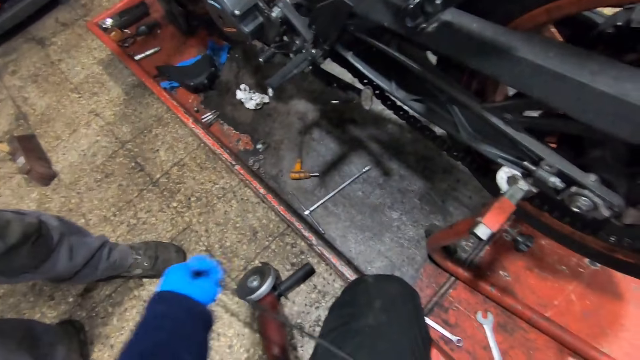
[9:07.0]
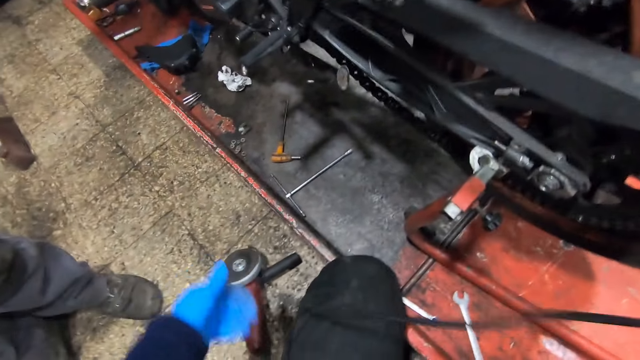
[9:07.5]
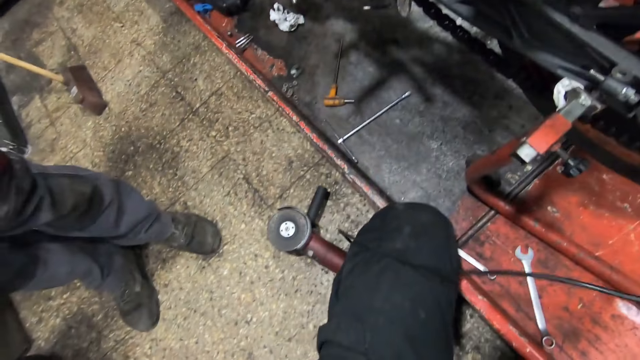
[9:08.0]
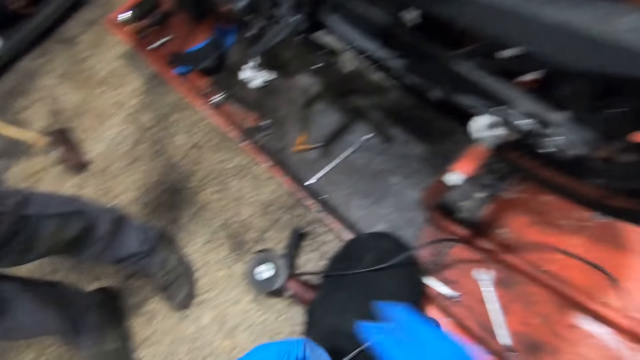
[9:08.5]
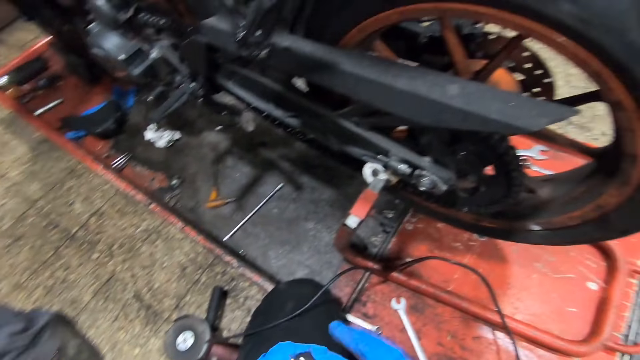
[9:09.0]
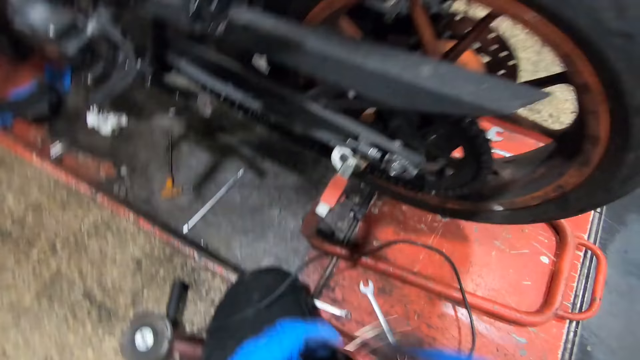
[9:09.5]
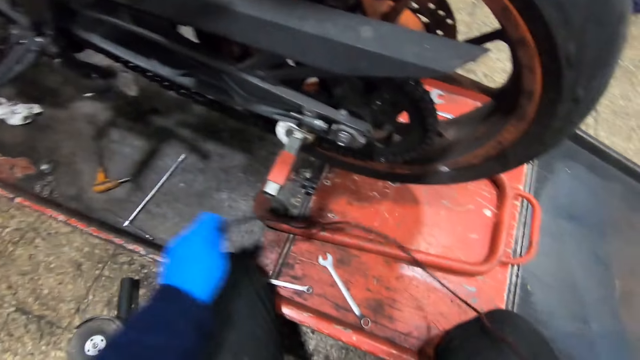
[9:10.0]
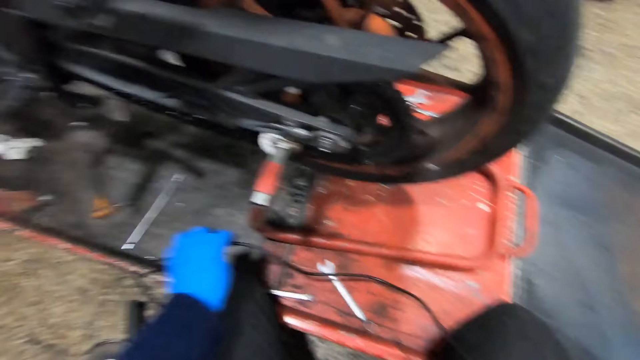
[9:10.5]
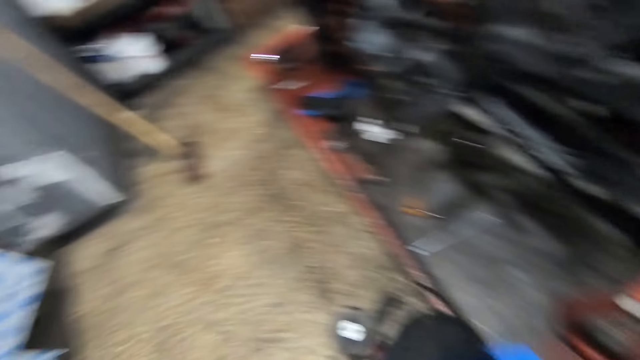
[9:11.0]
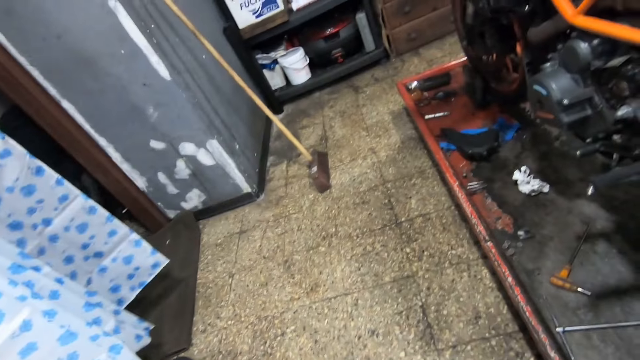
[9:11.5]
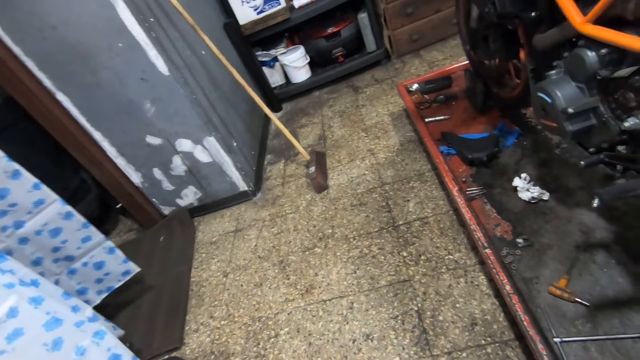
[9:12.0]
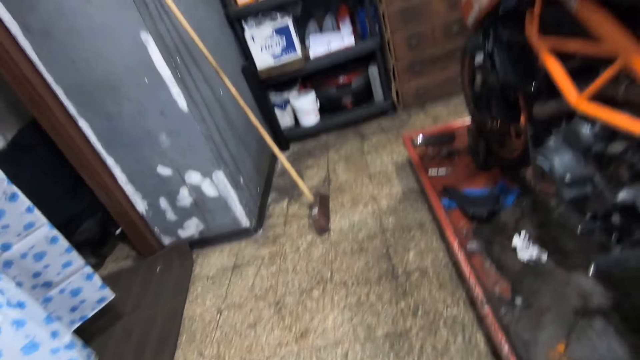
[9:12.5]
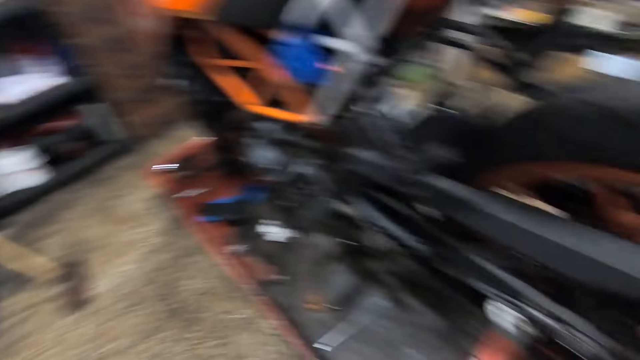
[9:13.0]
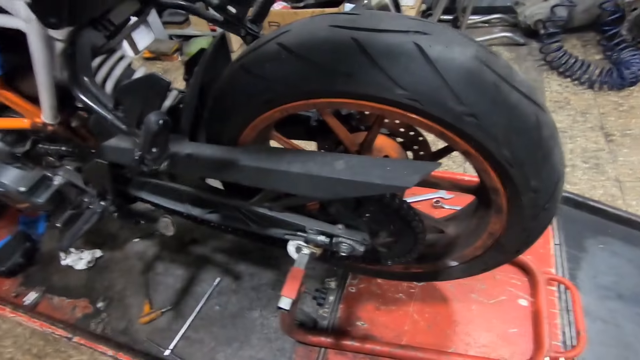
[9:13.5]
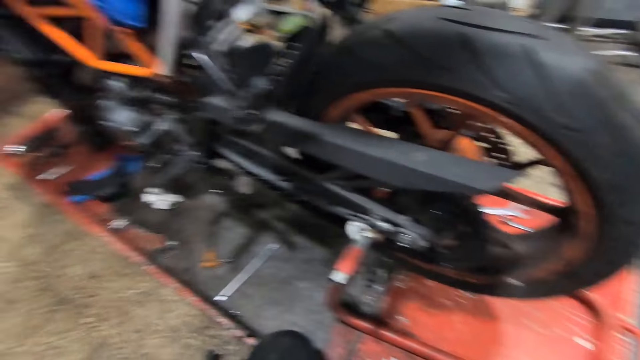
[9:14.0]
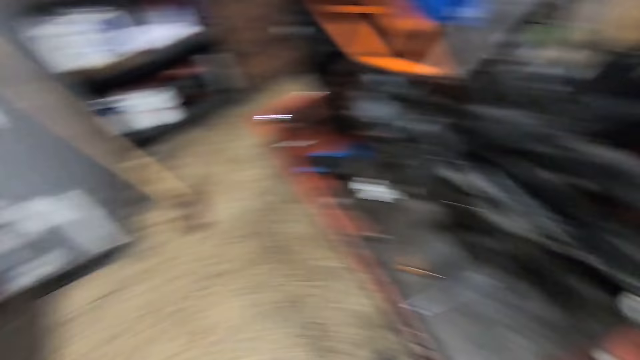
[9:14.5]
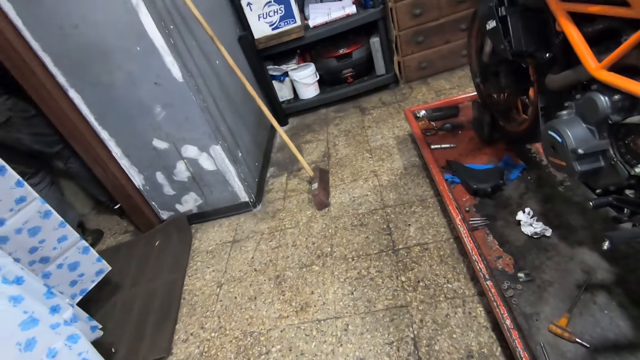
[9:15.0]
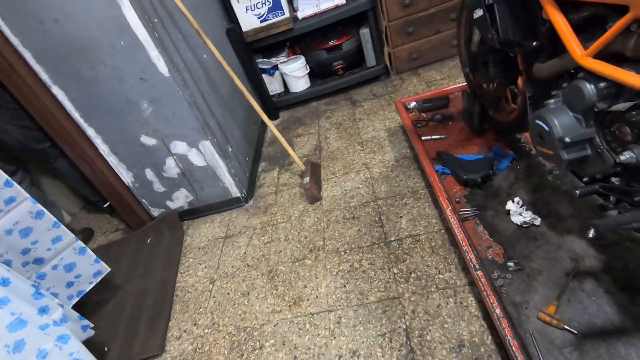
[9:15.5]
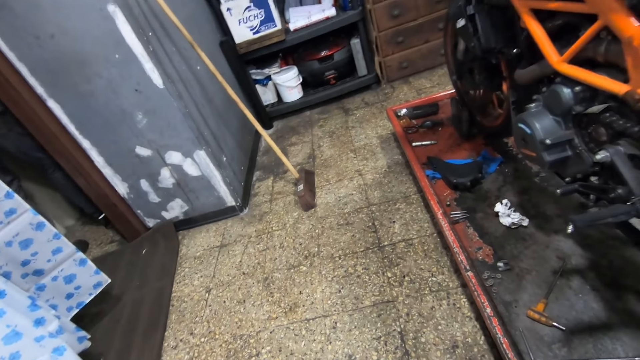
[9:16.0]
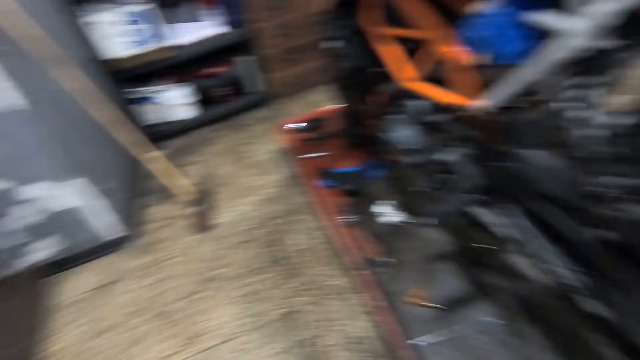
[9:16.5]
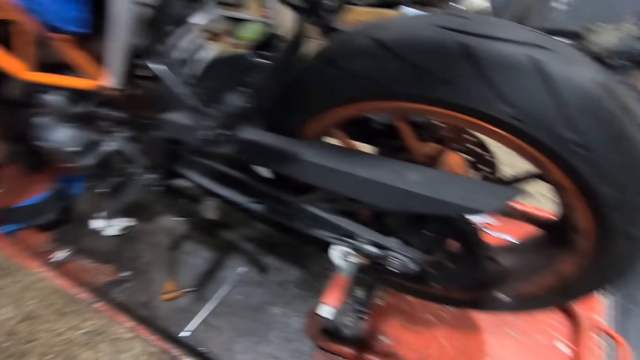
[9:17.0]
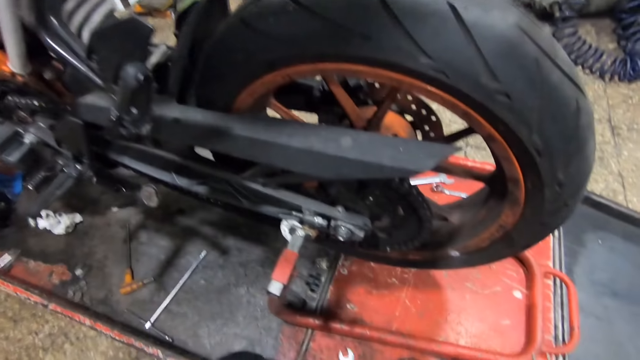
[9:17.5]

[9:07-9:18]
The camera wearer holds the cord of the saw with both hands. He takes the cable. A man stands beside the wall.

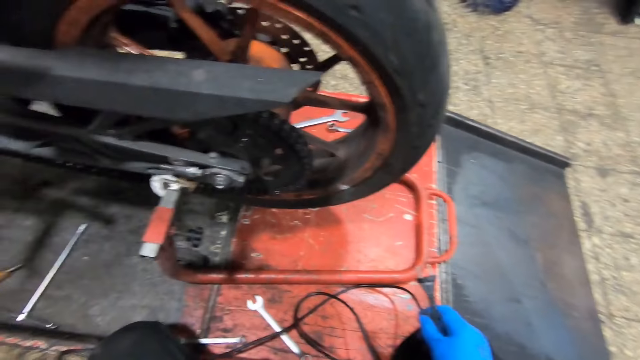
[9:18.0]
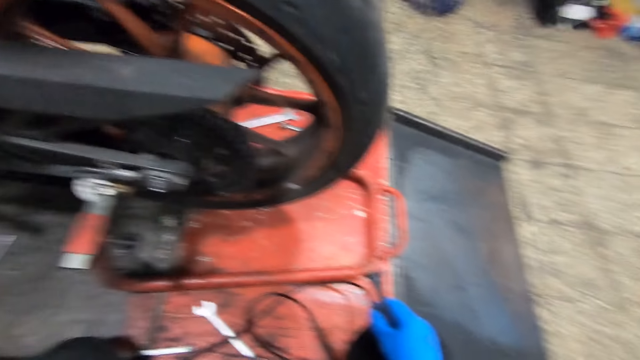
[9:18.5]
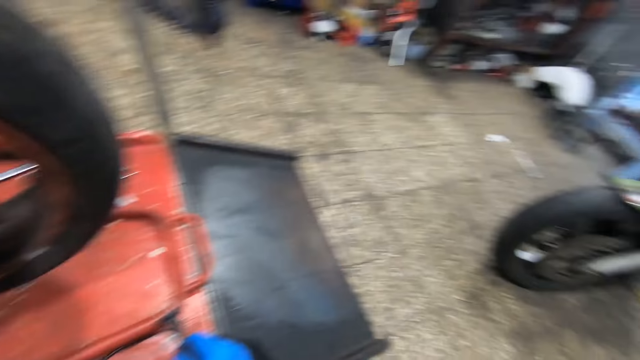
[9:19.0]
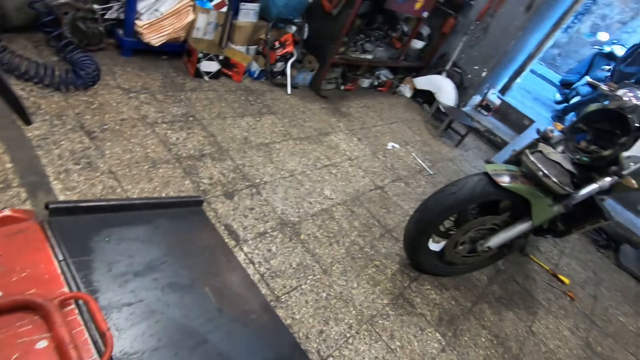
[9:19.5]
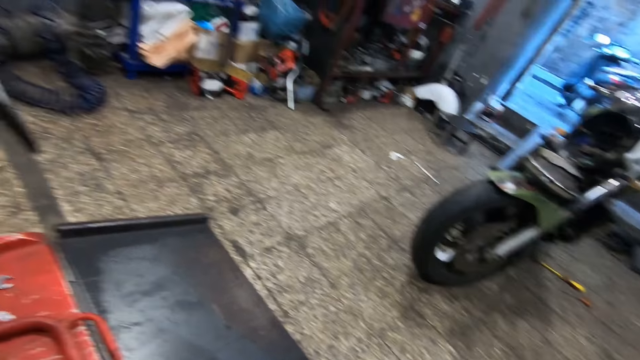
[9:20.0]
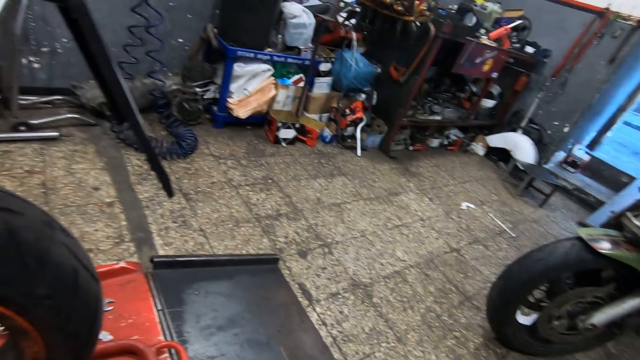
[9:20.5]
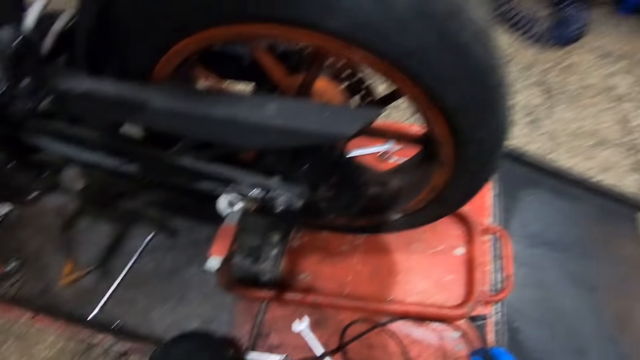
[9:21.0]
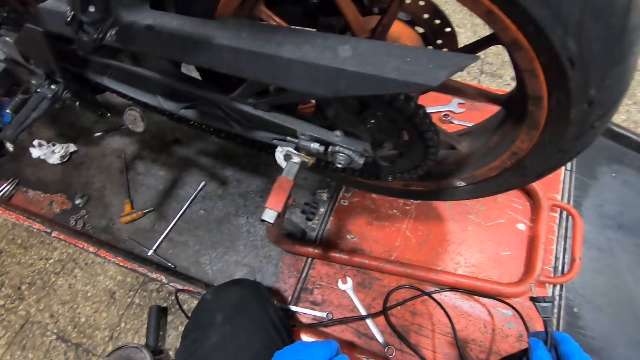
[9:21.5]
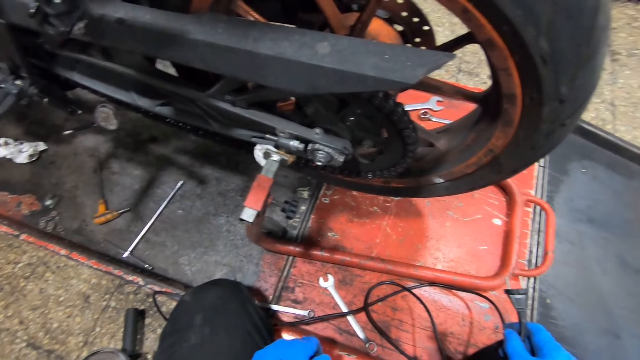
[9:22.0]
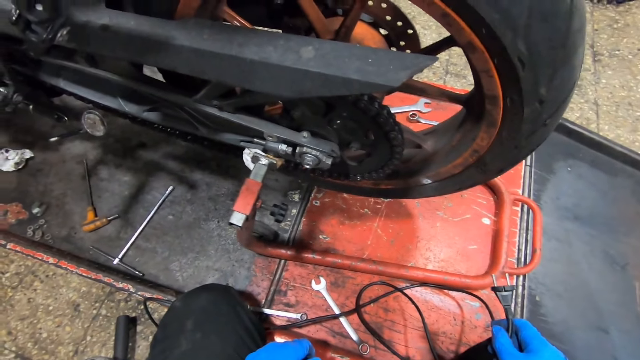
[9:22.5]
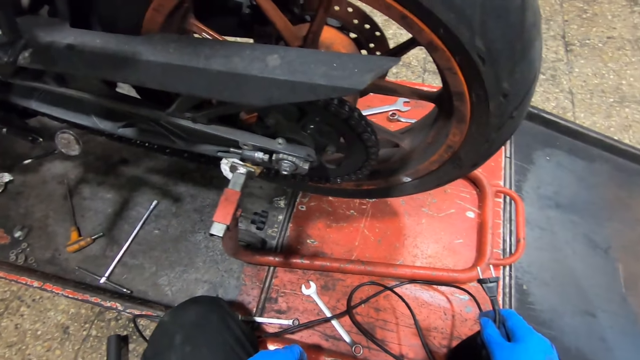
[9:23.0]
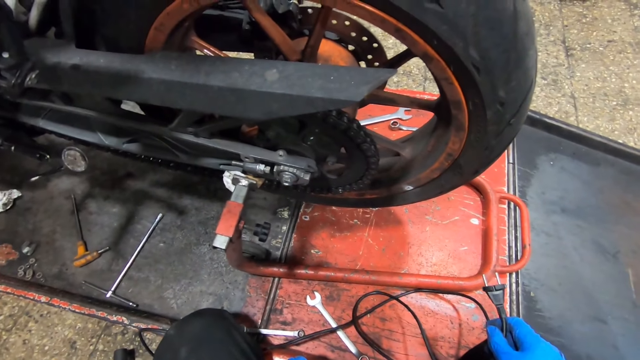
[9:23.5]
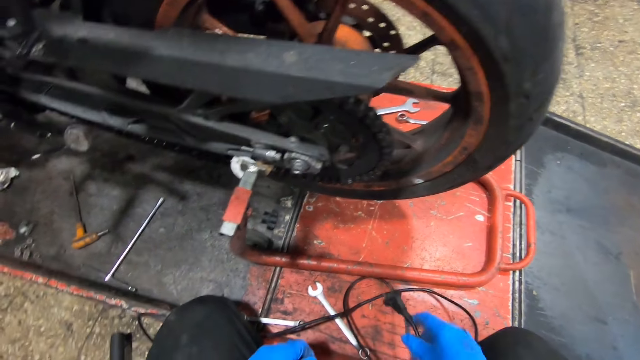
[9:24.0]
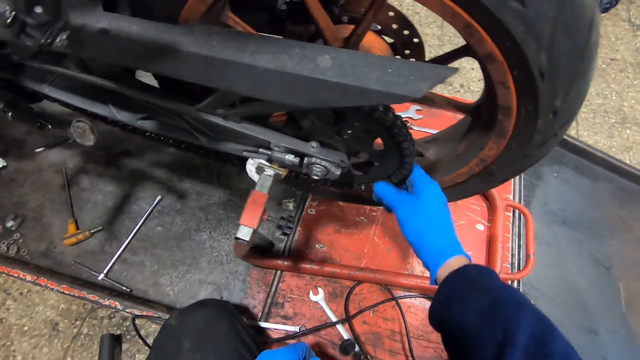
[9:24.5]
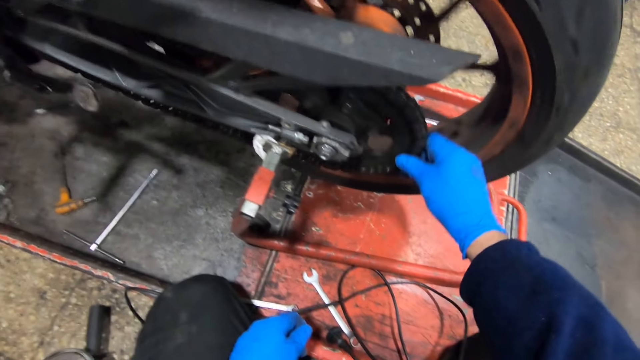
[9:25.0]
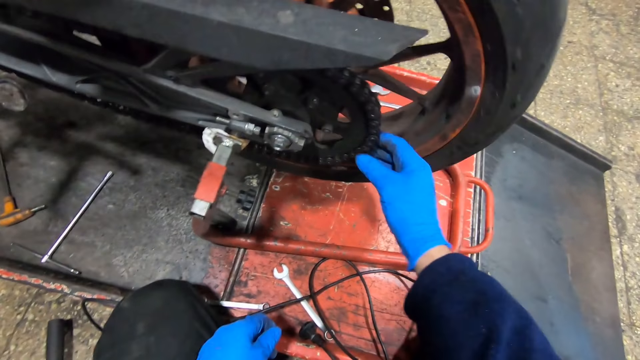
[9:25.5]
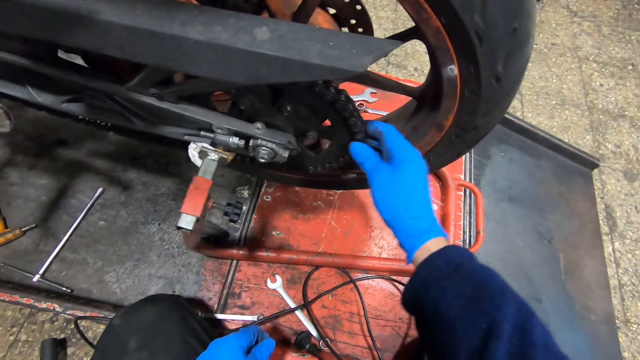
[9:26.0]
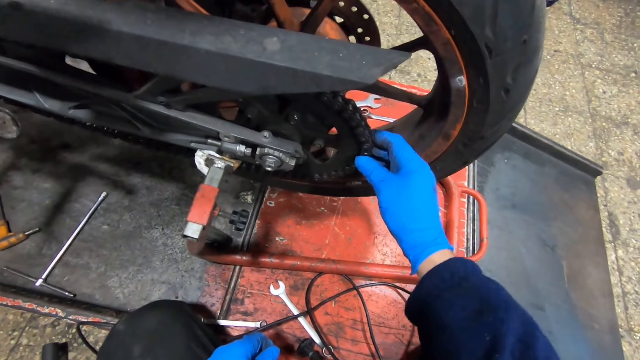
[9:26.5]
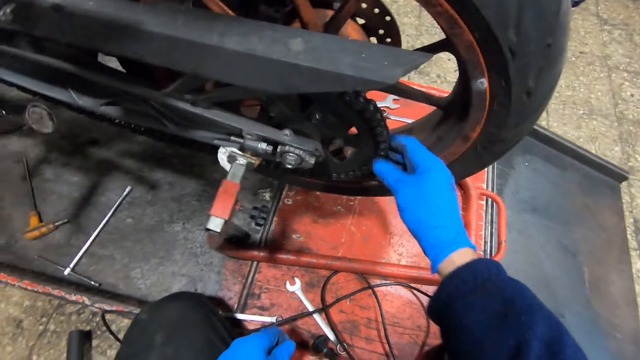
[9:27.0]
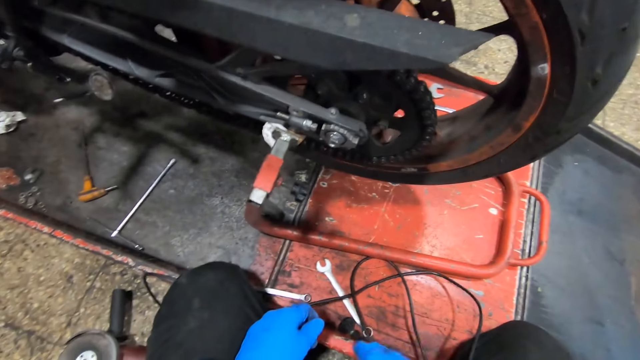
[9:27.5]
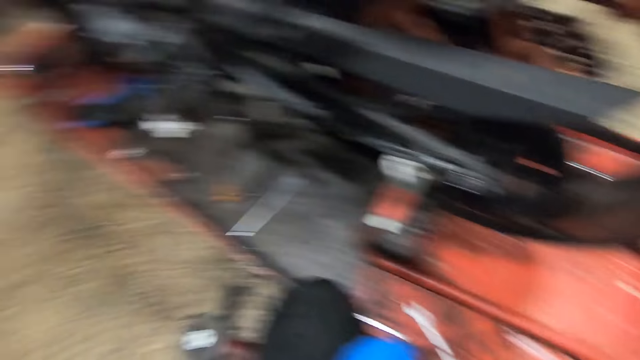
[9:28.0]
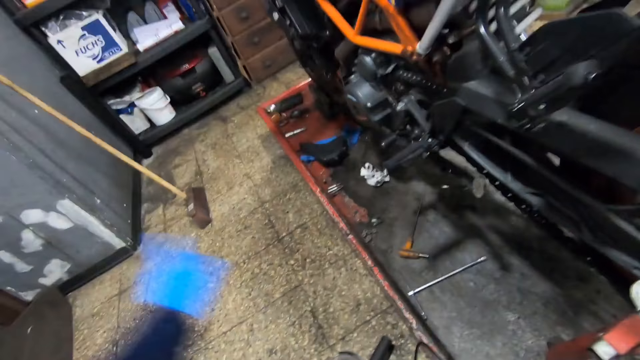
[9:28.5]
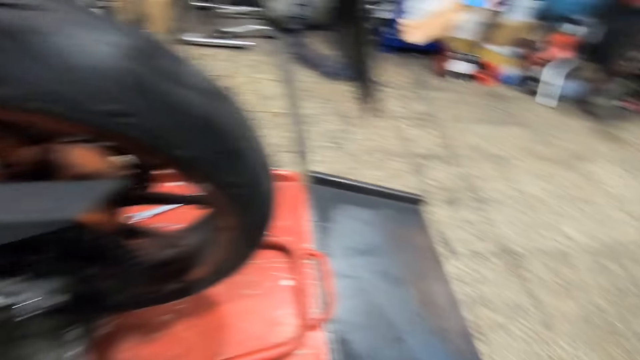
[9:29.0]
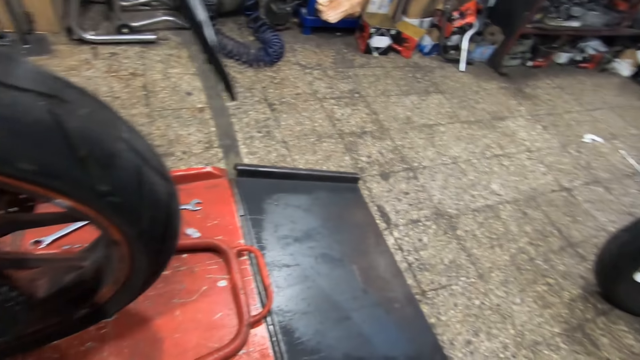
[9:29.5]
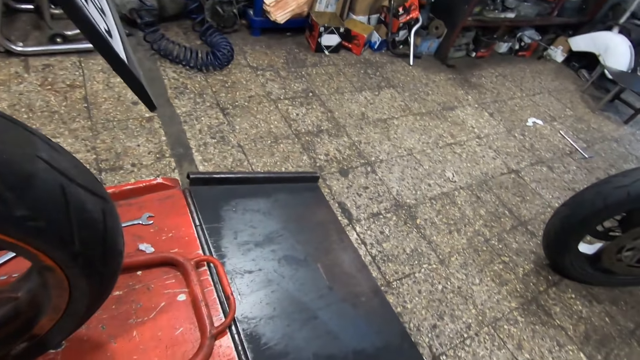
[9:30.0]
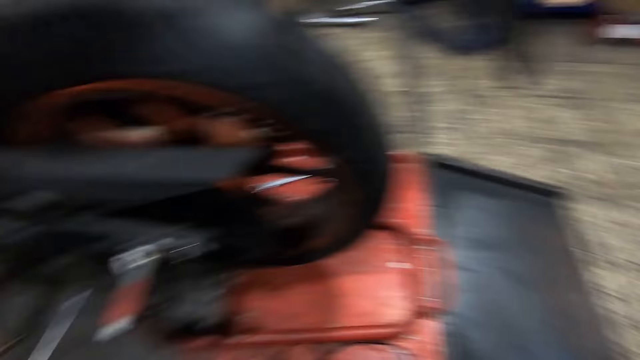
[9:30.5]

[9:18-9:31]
The camera wearer looks around the workshop. A man walks outside the workshop. The camera wearer looks at the motorcycle. He holds the chain, rolls the chain of the bike with his gloved right hand and rotates the tire. He lifts his hand. He looks around the workshop.
